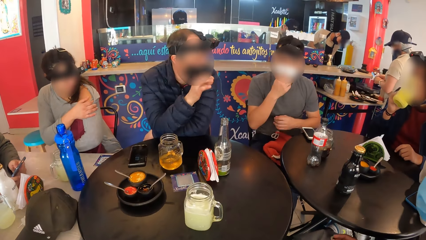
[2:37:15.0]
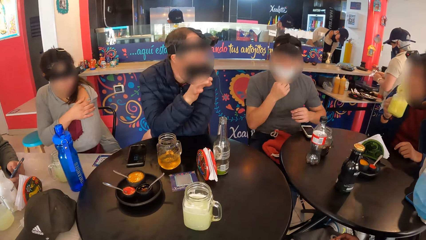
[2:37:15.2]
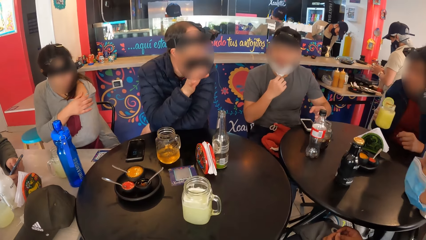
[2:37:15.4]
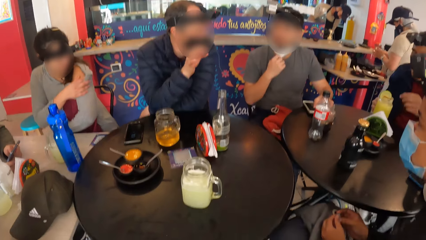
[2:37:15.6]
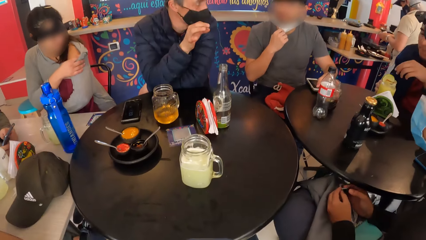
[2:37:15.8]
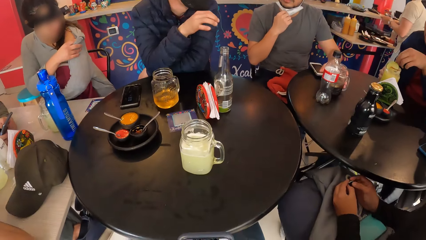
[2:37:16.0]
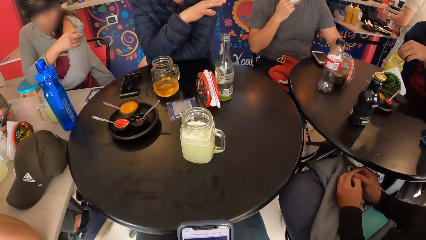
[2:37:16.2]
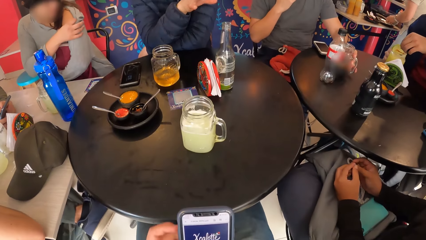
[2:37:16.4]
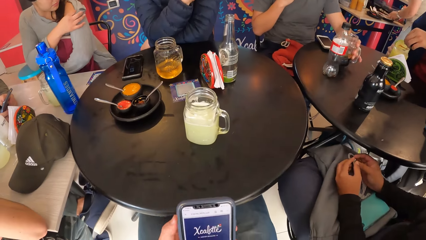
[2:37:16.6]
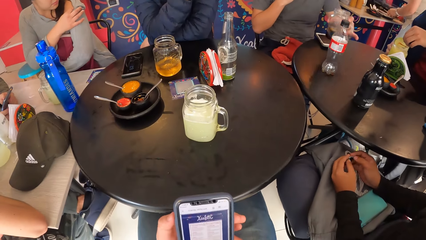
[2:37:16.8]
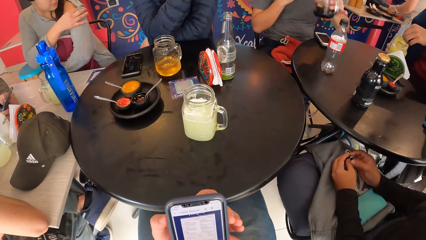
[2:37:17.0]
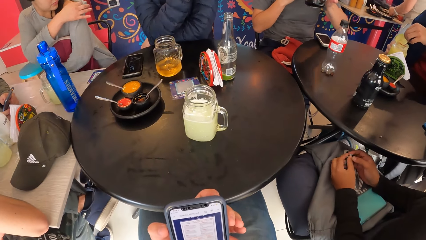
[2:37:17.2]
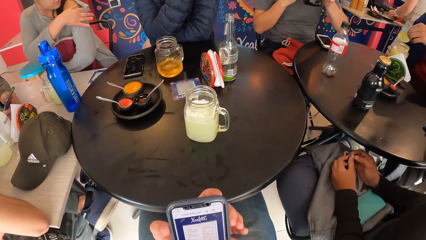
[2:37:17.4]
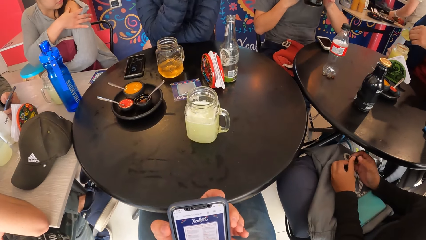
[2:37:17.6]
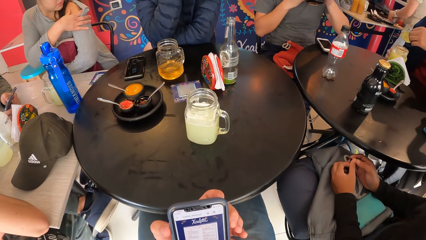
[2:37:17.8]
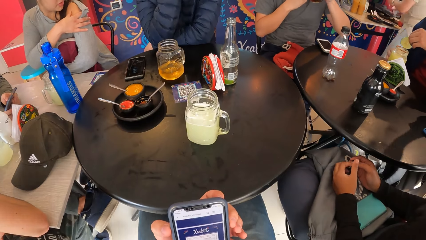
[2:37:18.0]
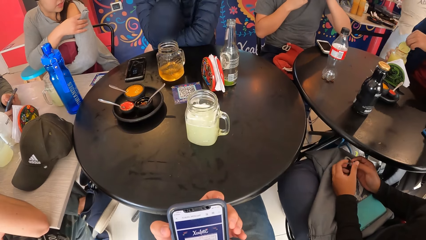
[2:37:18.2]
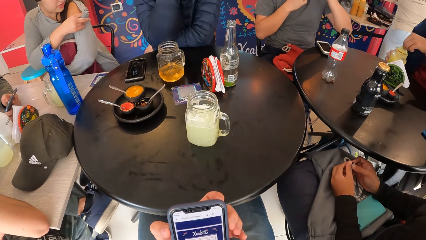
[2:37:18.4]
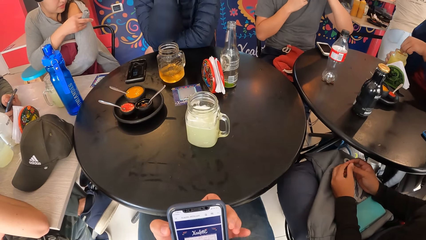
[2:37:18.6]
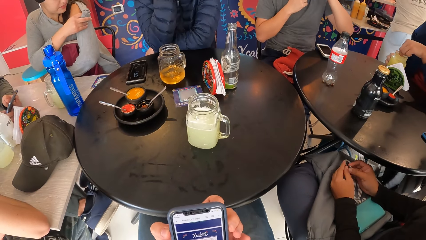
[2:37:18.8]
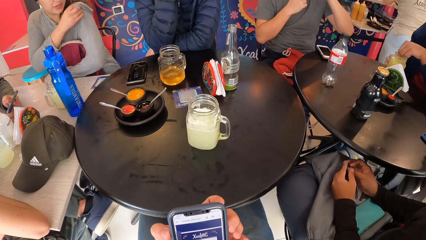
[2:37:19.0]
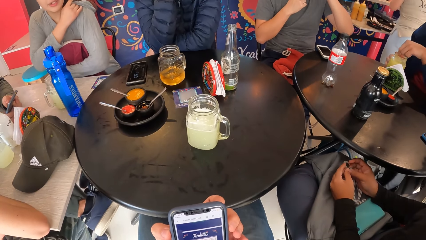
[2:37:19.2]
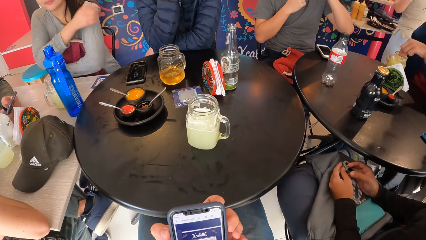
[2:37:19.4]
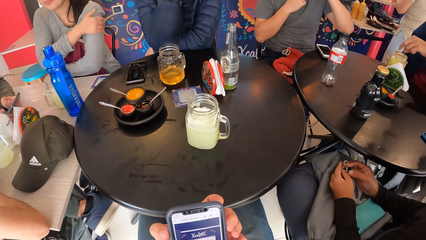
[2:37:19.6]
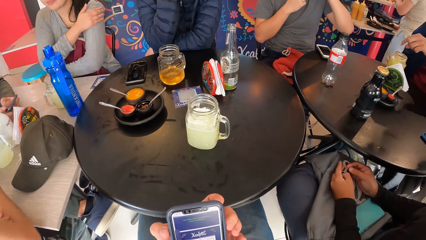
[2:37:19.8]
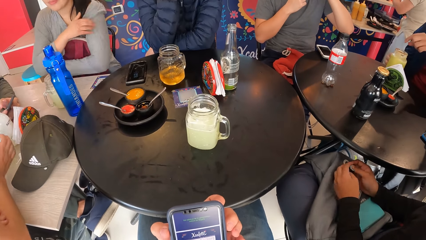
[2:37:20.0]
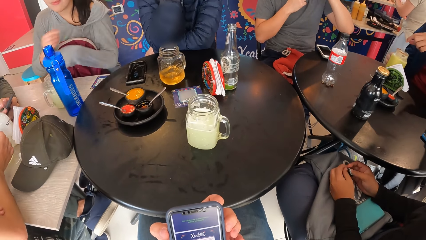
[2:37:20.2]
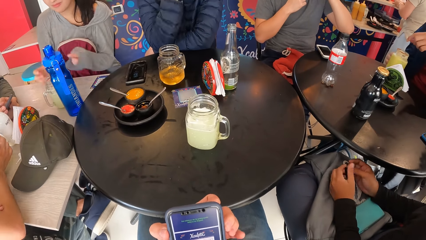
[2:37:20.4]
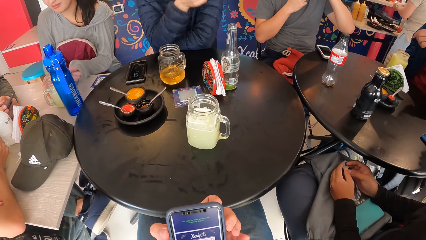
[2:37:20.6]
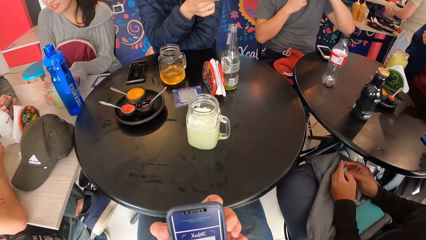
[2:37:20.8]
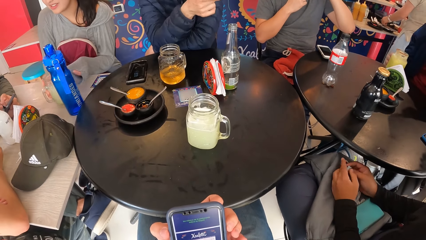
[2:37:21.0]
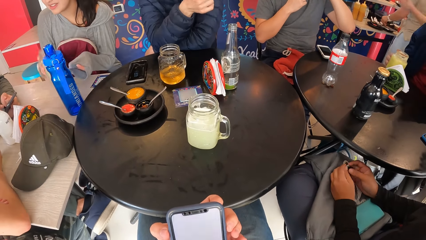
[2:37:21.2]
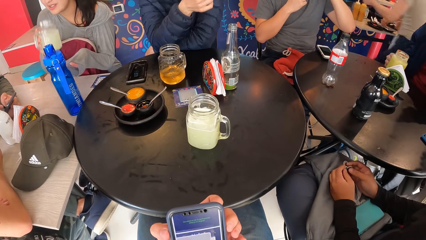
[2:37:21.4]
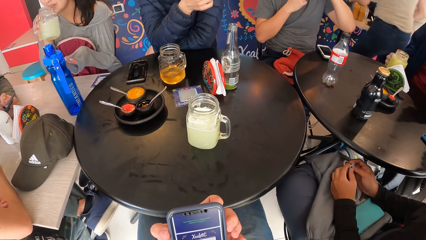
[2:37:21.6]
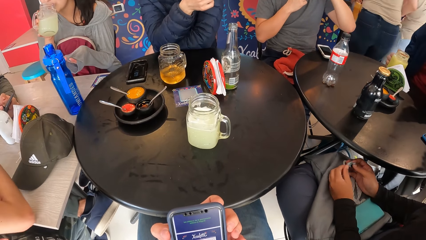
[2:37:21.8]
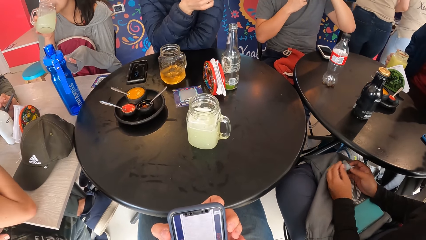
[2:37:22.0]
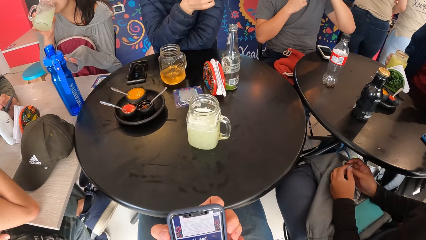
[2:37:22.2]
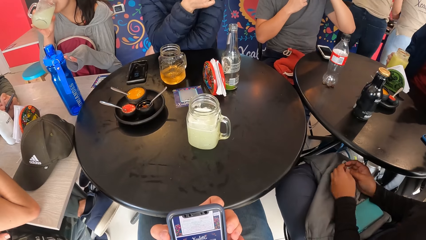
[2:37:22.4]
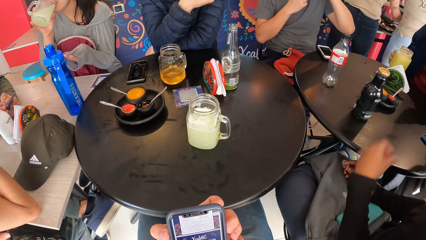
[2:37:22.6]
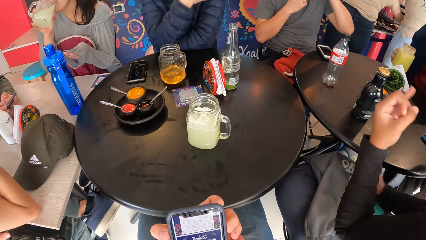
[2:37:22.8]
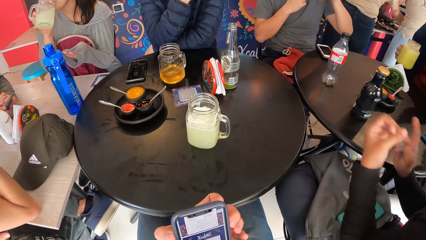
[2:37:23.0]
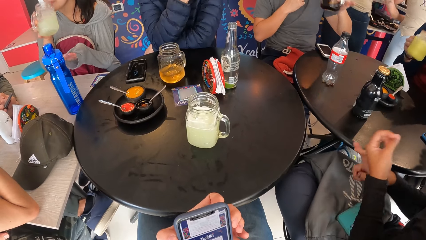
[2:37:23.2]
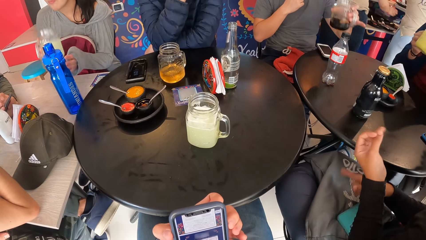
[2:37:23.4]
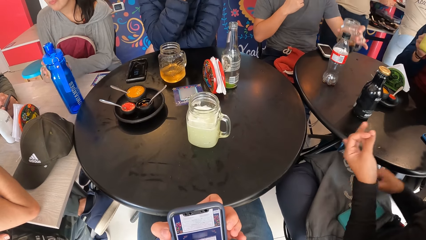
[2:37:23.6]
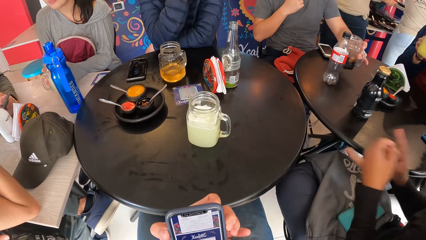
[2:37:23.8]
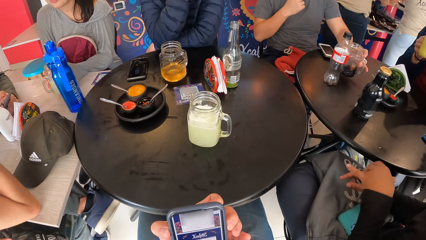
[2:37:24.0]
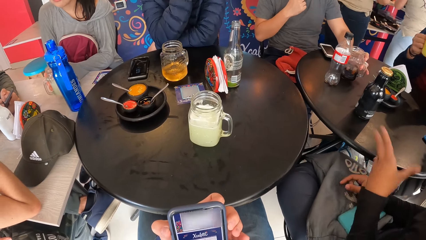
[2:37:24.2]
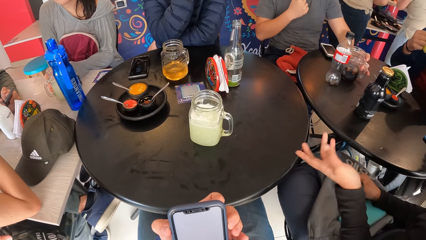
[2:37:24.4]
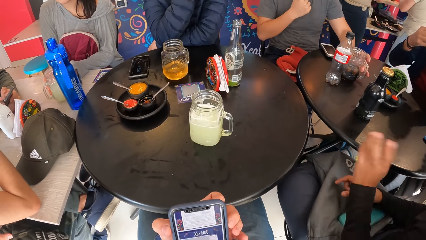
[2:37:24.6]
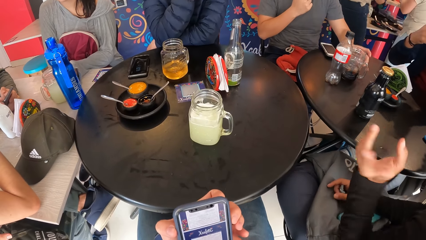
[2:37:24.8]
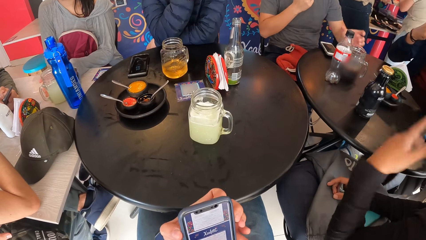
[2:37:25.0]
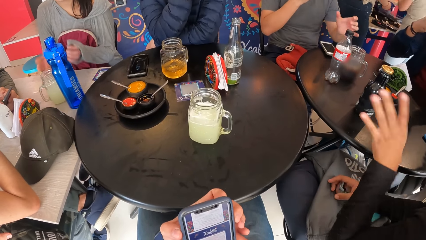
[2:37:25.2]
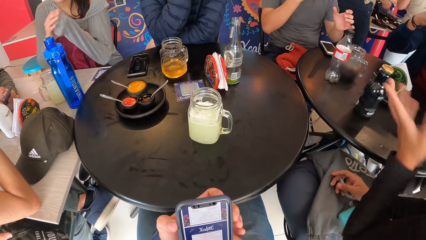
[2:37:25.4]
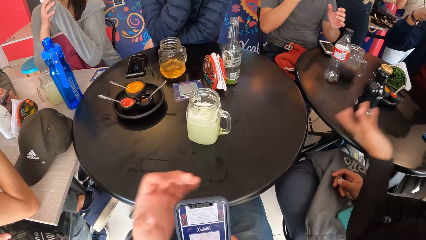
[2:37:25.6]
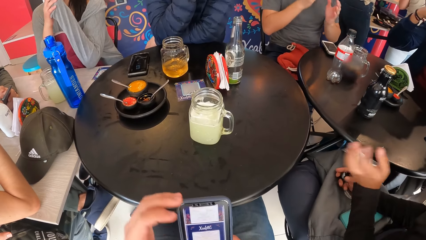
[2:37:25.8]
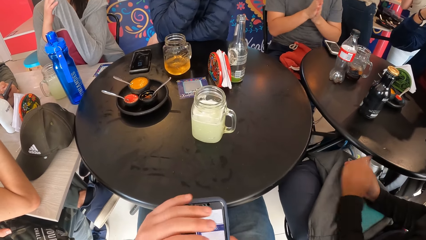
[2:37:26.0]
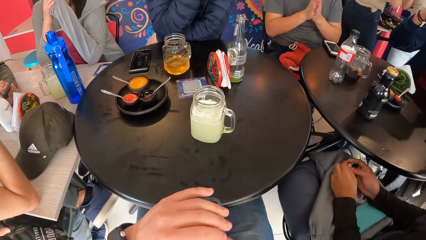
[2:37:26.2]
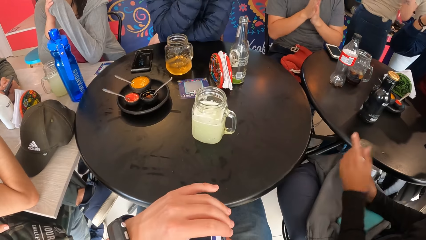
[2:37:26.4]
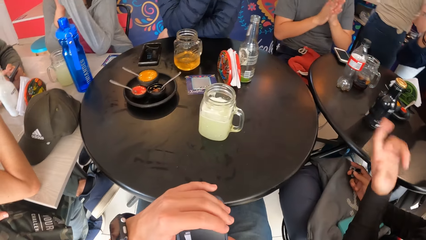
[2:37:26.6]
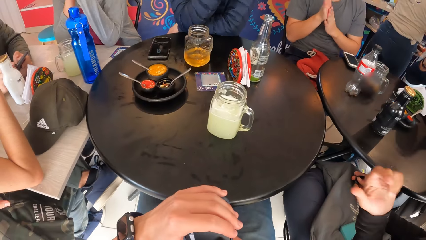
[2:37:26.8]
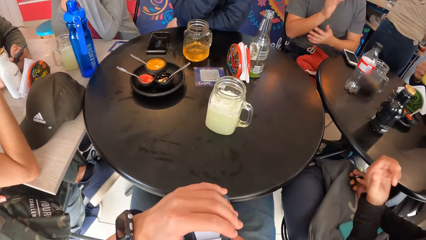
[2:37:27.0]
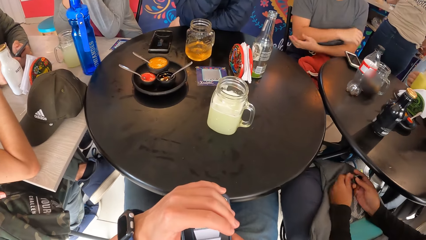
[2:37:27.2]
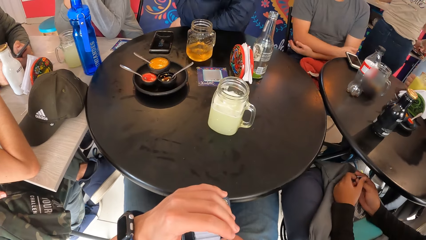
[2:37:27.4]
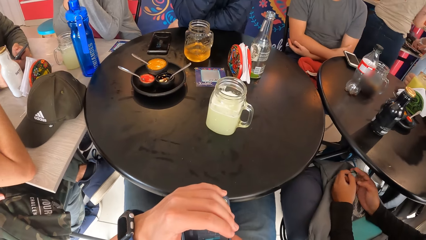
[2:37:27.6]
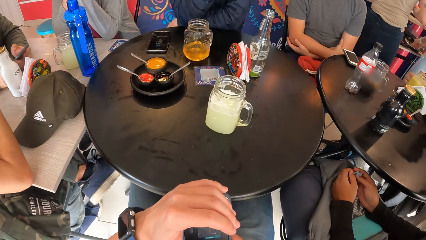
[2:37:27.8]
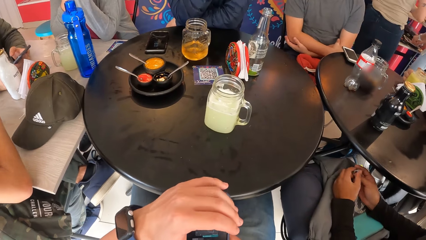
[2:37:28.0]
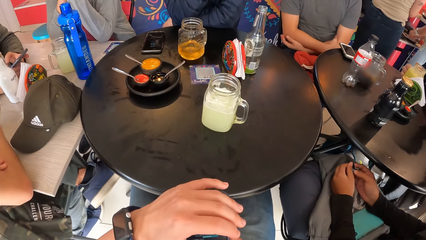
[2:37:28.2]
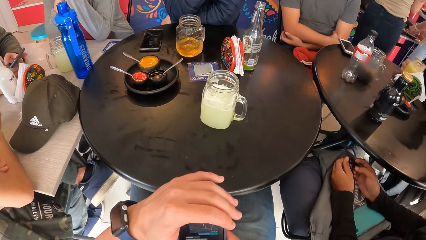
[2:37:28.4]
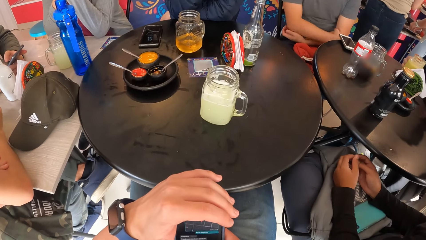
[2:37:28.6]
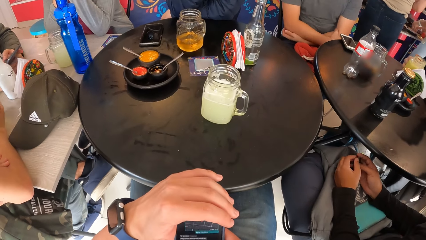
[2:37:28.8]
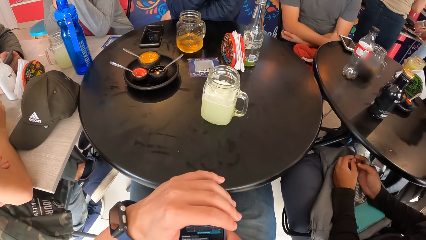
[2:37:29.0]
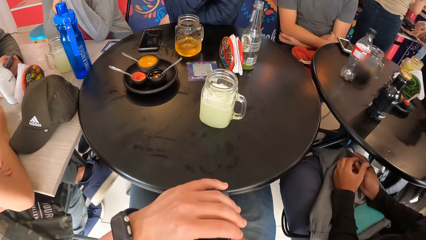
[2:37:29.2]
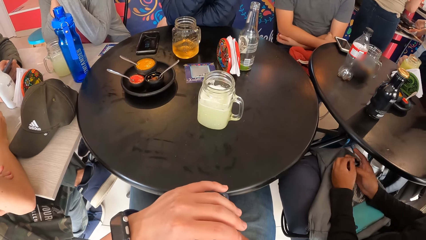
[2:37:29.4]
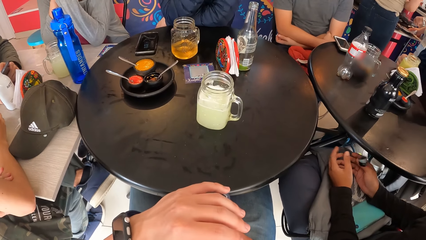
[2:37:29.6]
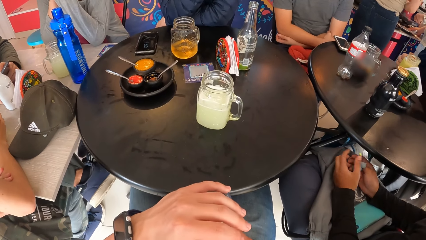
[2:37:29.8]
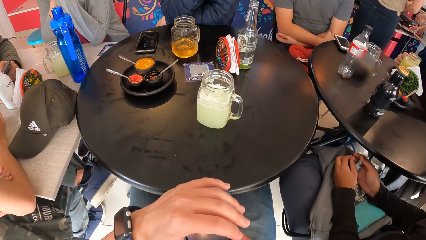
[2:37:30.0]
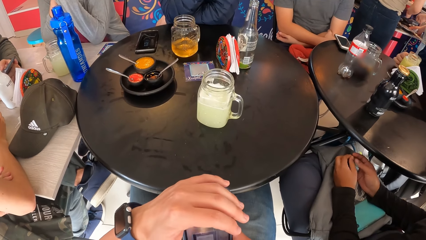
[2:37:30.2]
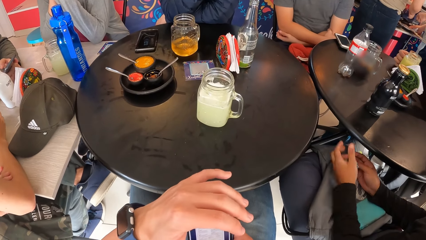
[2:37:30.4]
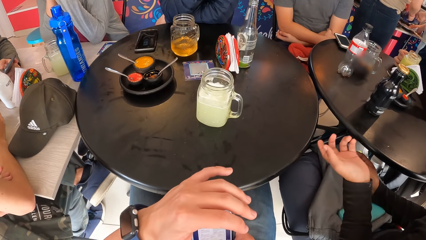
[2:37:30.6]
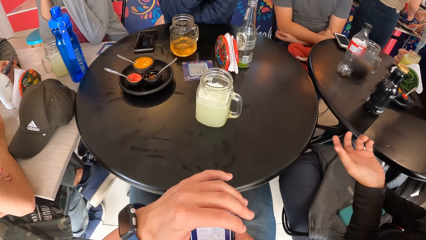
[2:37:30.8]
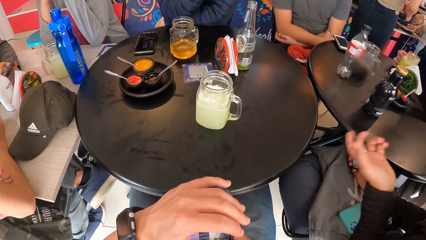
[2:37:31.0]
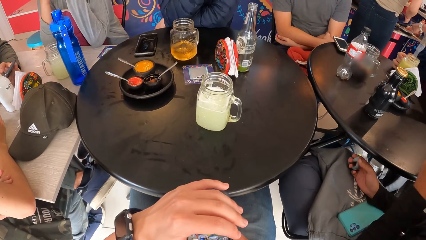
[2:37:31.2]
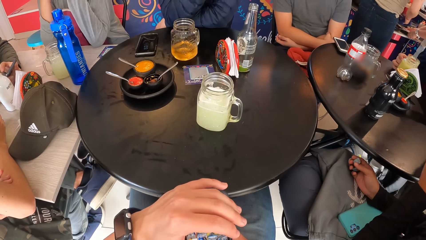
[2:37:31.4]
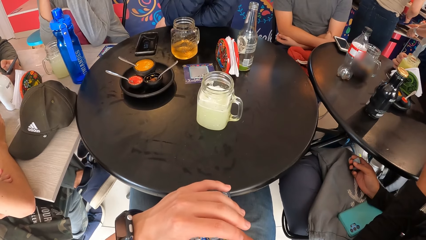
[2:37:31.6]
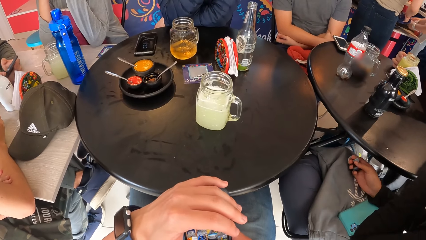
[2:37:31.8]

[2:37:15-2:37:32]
A man adjusts the facemask on his face with his right hand. Another man drops the cup on the table with his right hand. The first man picks the cup from the table with his left hand. The other man picks the slice of orange from the cup on the table with his left hand. The camera wearer uses a phone. The first man drinks soda from the cup with his left hand. The other man puts the slice of orange in the cup on the table with his left hand. The other man shakes the cup with his right hand. A girl picks the cup from the table with her right hand. The girl drinks juice from the cup with her right hand. The girl drops the cup on the table with her right hand. The first man drops the cup on the table with his left hand. The other man drinks juice from the cup with his right hand. The other man drops the cup on the table with his right hand.
